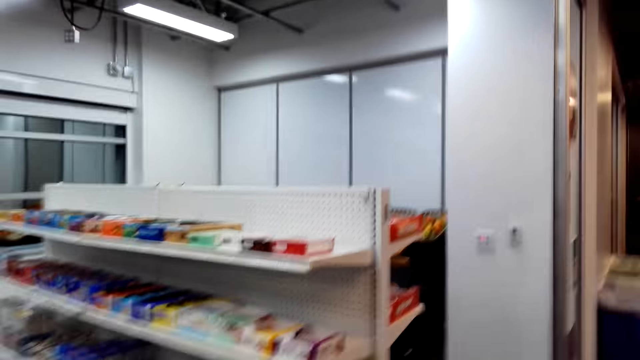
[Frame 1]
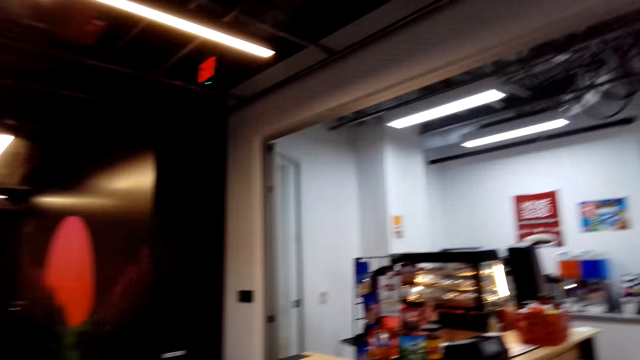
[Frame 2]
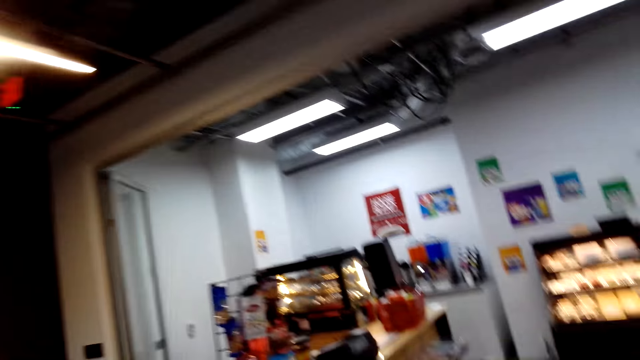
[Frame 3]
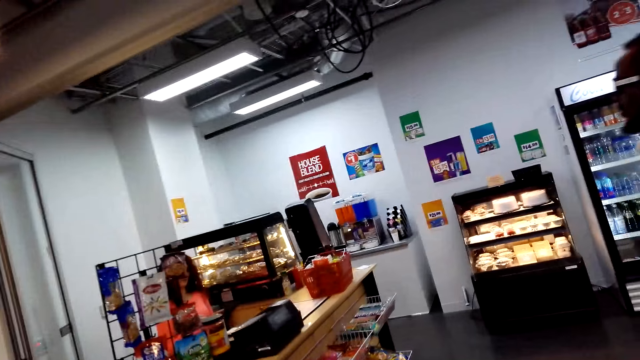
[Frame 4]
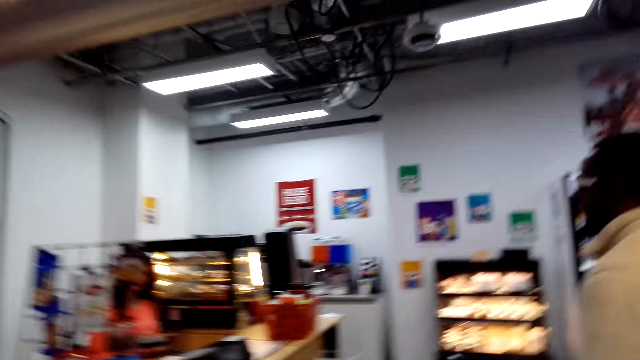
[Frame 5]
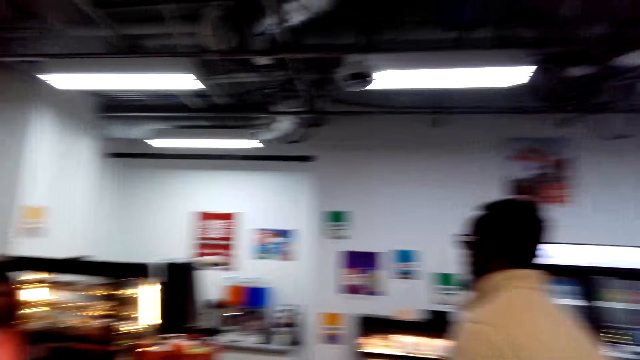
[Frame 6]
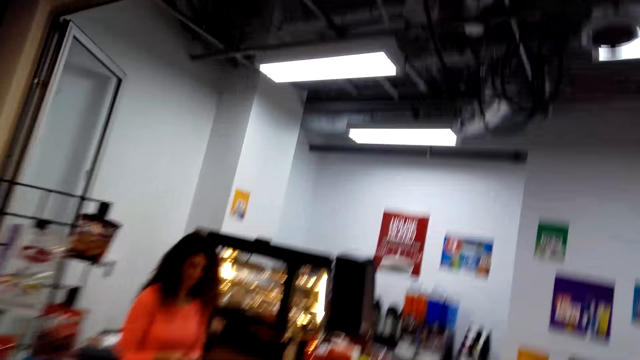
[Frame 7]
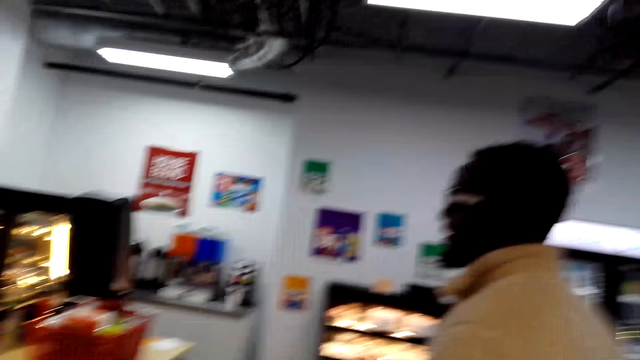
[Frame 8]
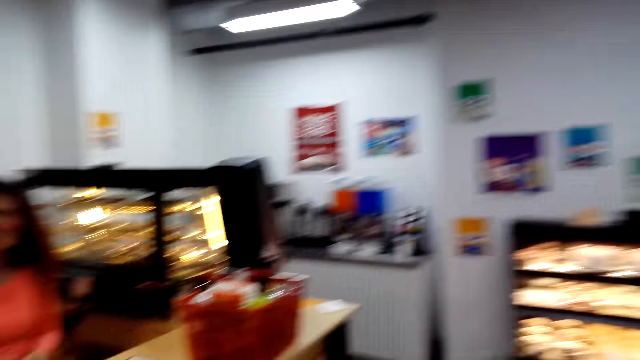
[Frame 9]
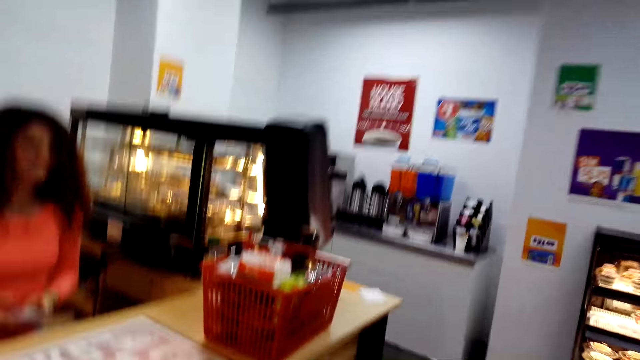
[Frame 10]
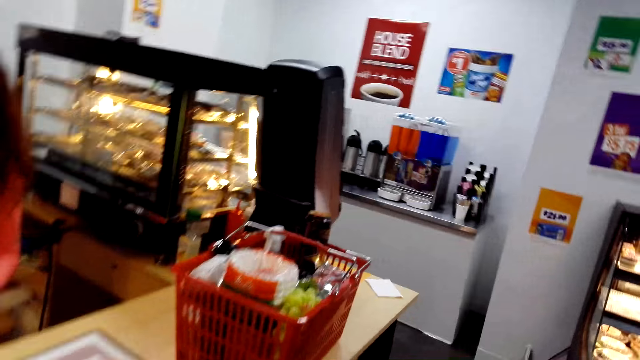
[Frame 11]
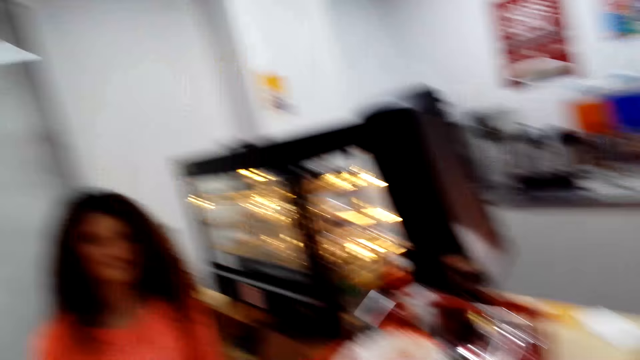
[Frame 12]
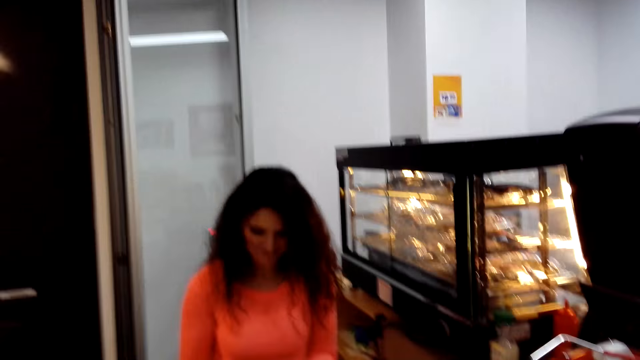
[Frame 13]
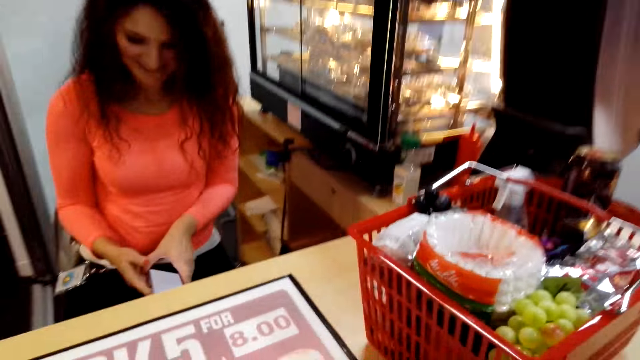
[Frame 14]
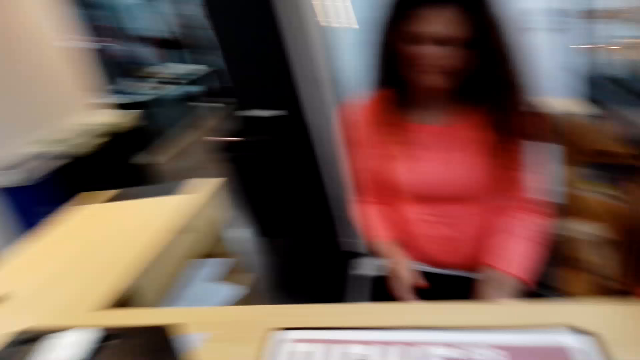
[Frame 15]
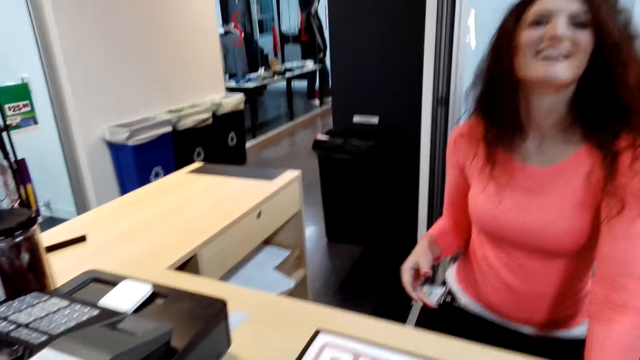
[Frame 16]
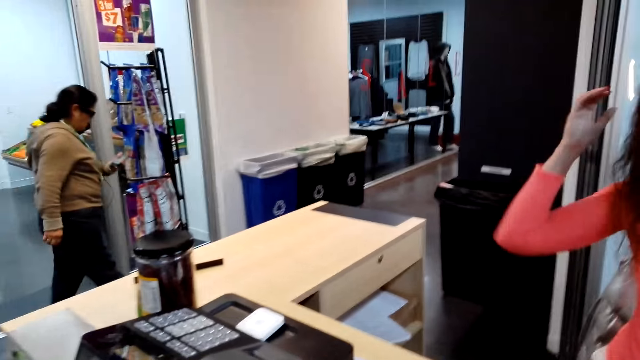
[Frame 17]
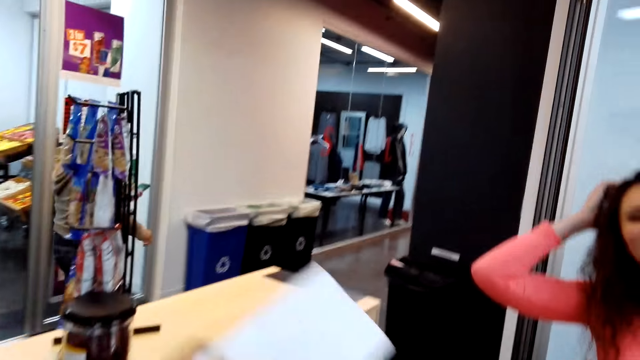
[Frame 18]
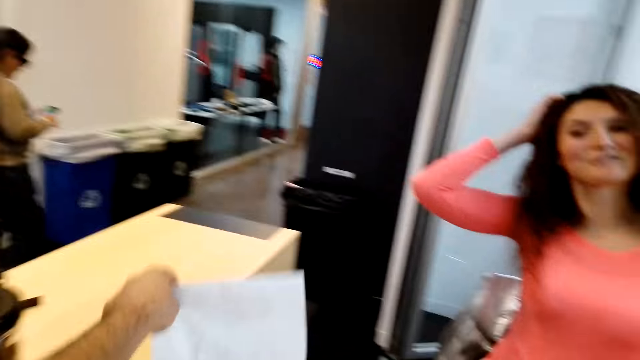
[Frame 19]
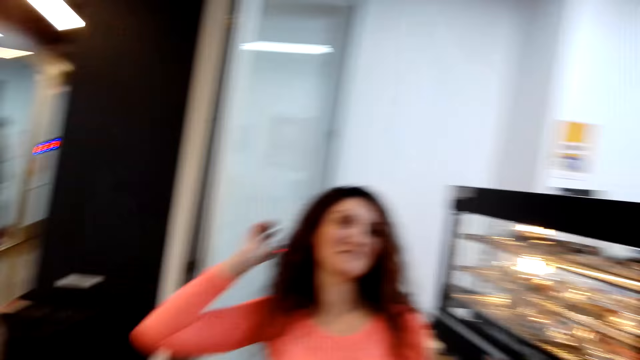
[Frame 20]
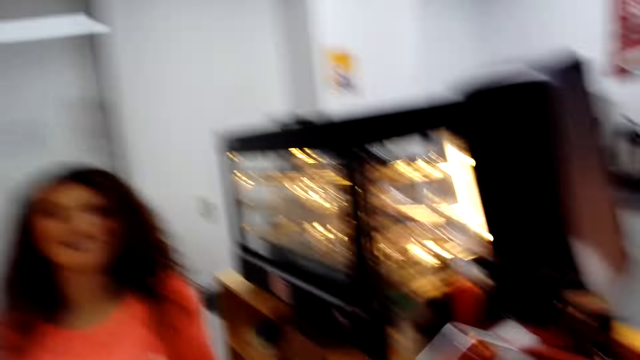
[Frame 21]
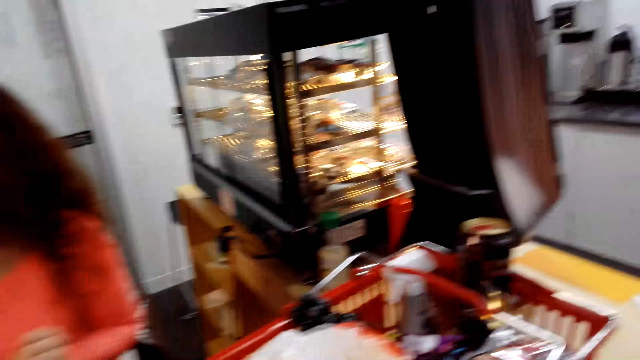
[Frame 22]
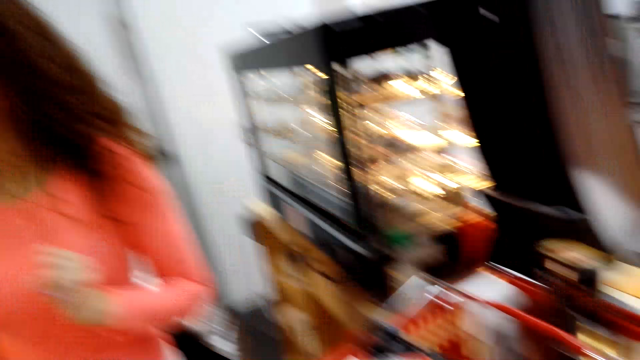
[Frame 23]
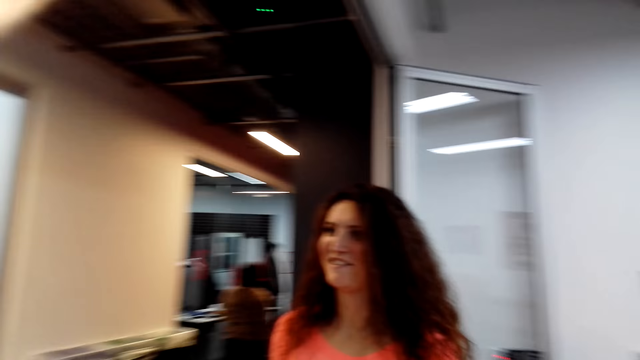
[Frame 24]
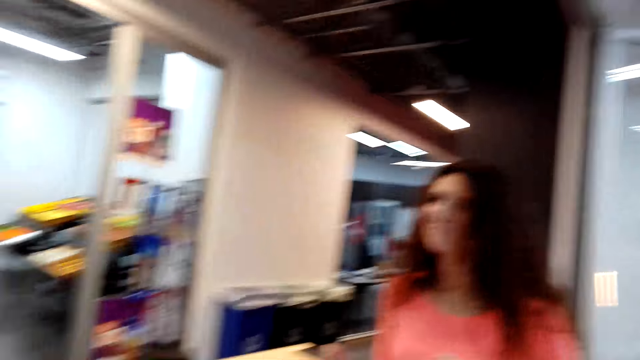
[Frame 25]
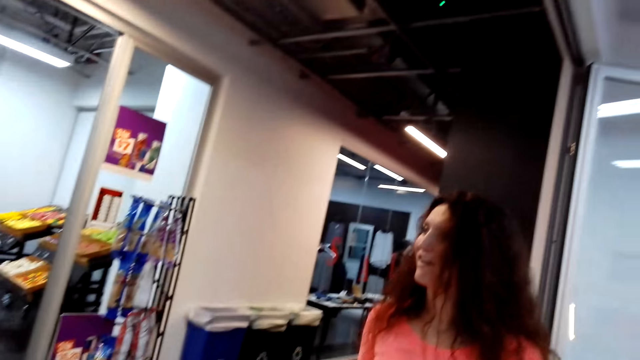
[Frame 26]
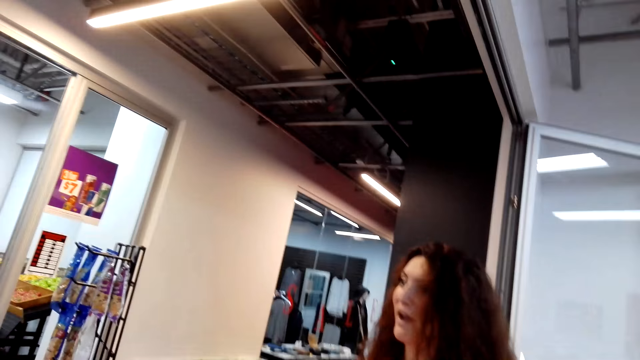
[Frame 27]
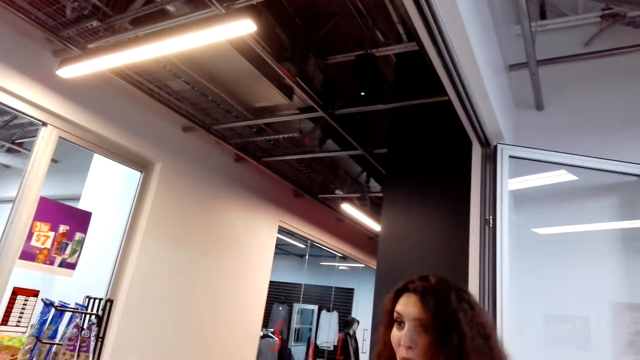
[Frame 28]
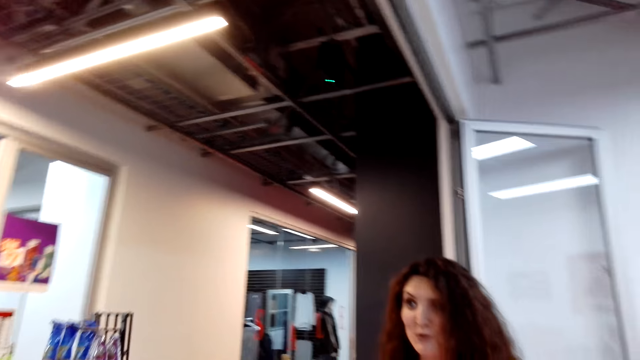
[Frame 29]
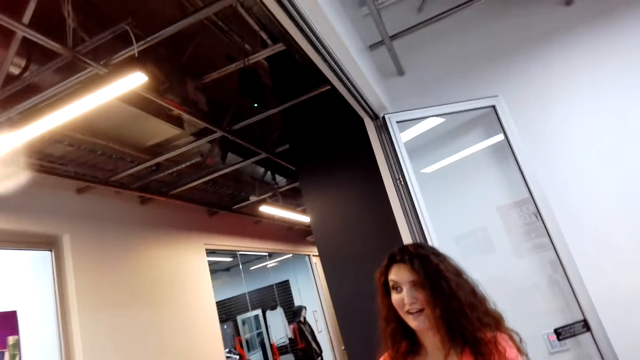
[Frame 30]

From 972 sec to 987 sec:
The camera wearer walks around the shop. A woman, the cashier, converses with the camera wearer. A man interacts with the cashier. The camera wearer holds a paper. They put down the paper. The woman converses with the camera wearer. The cashier stands up. The camera wearer converses with the woman.

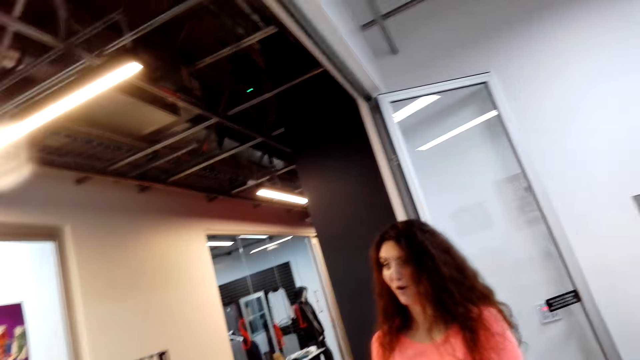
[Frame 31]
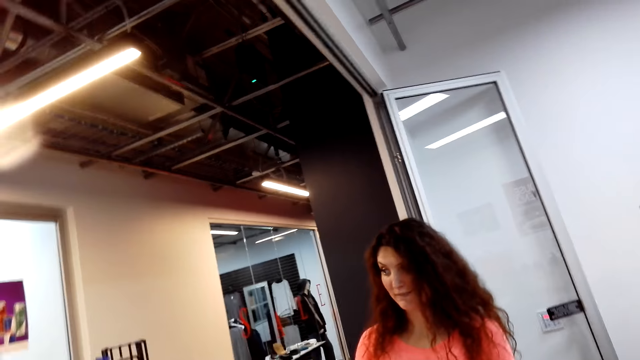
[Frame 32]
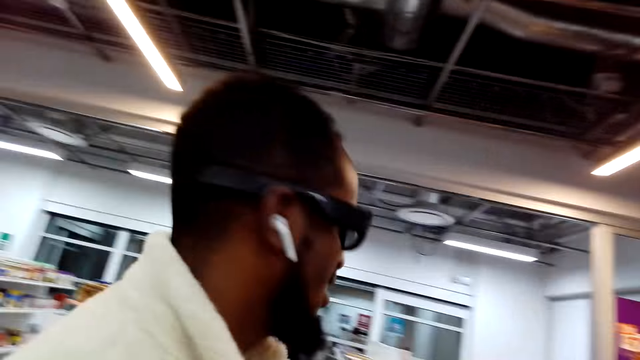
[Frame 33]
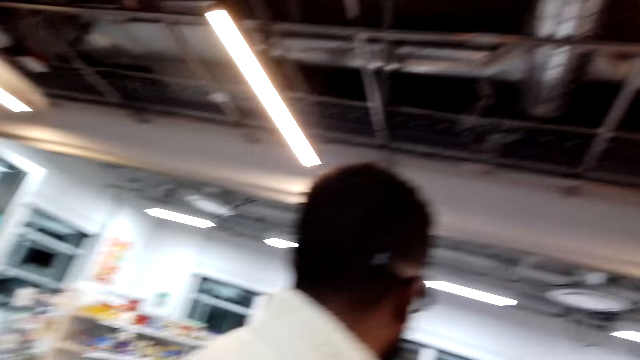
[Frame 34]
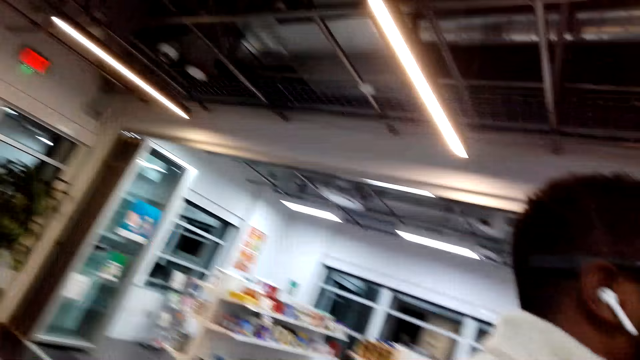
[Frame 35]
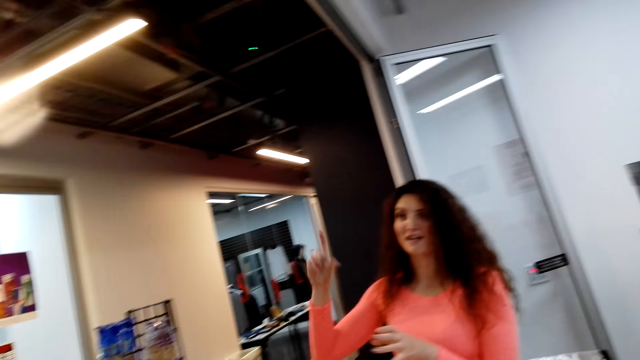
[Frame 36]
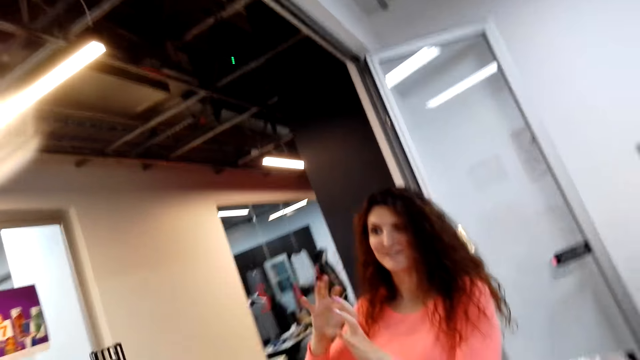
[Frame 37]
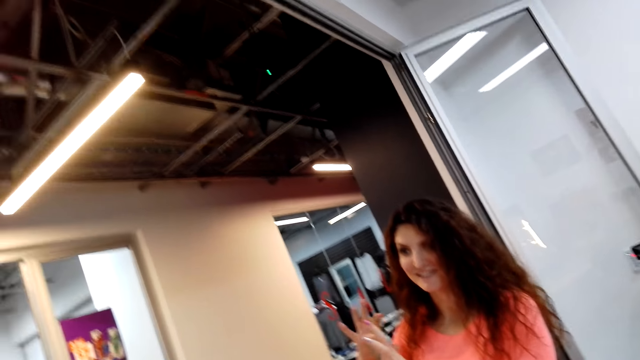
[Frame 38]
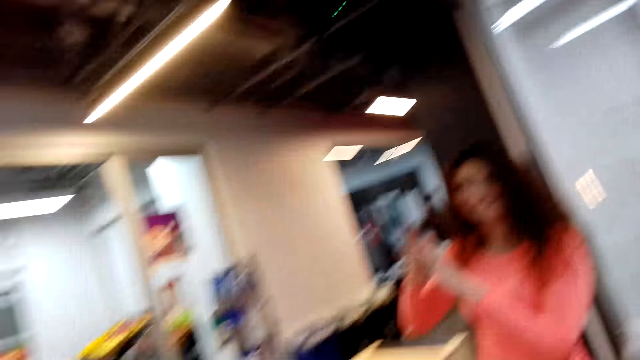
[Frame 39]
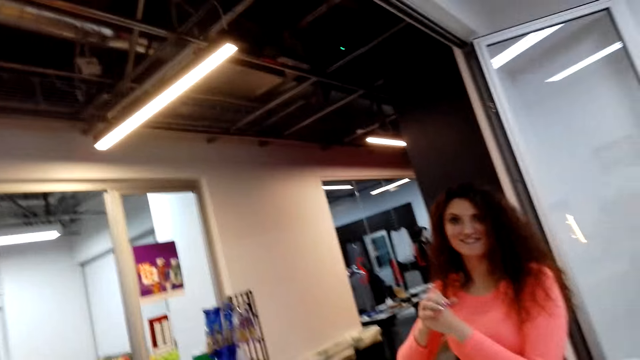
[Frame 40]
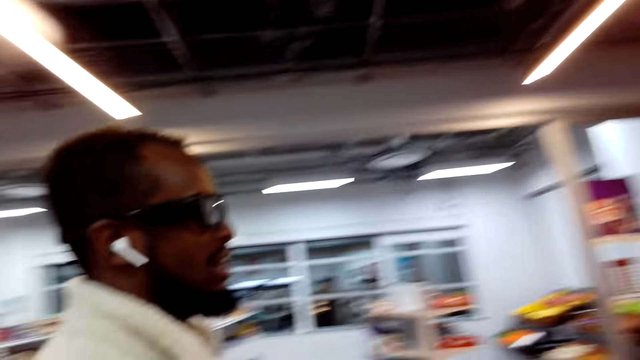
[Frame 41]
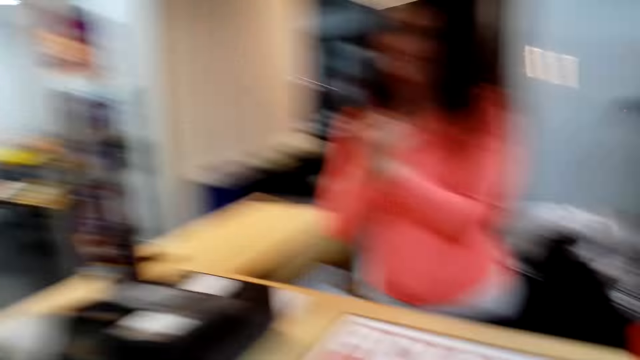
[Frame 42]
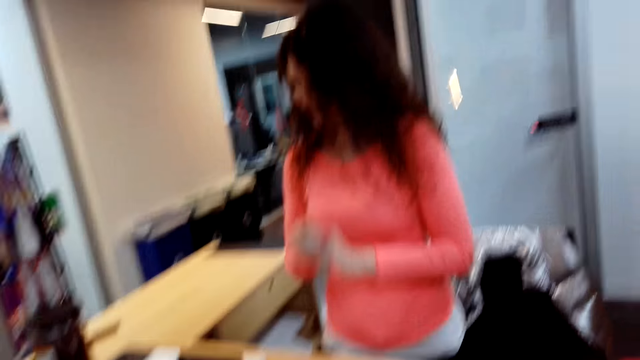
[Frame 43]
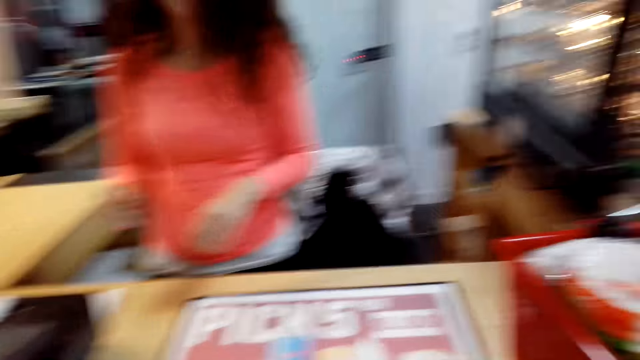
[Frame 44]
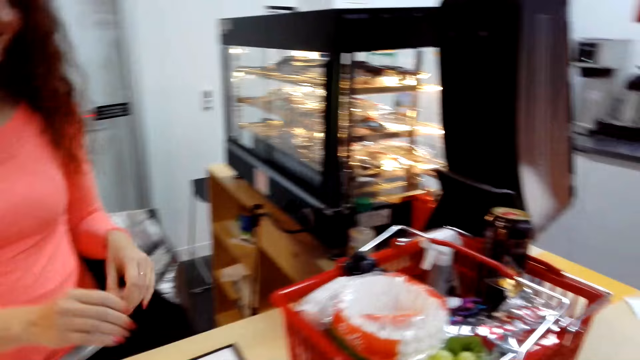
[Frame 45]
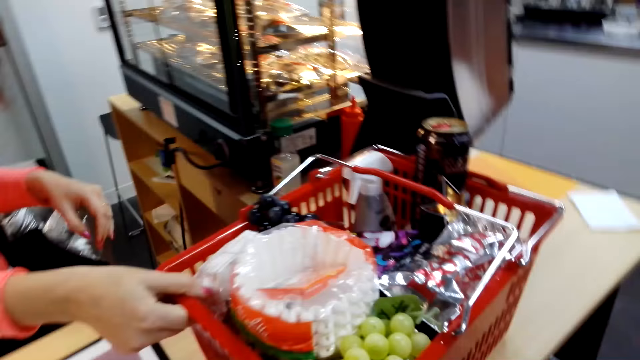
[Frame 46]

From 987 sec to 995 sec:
A man converses with a woman. The camera wearer looks around. They converse with the woman. They look around the shop.
